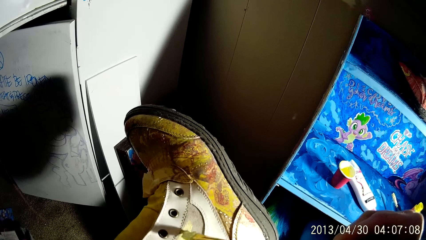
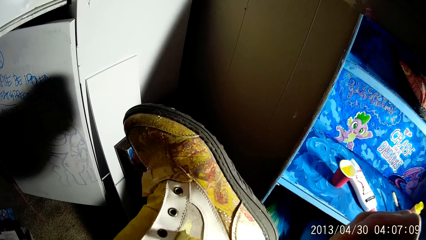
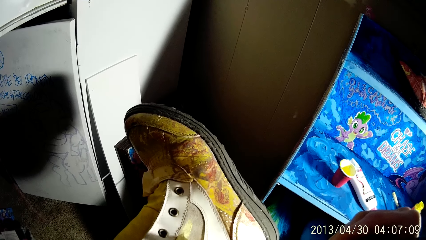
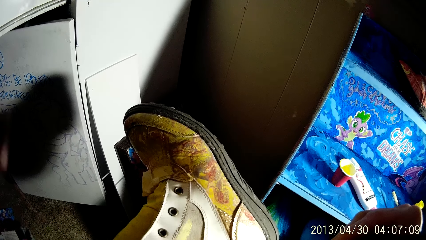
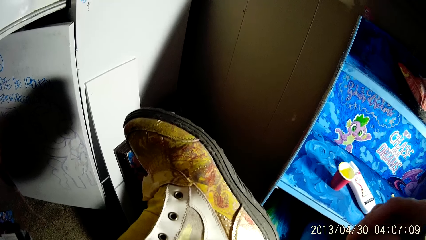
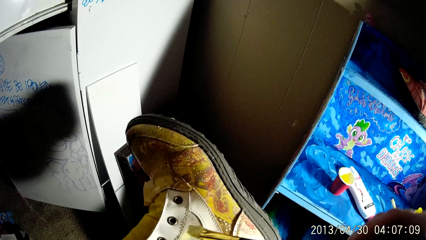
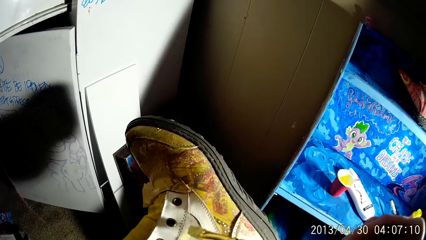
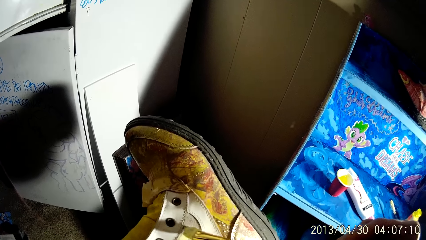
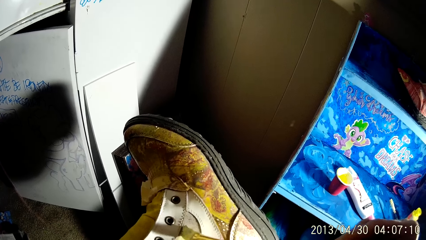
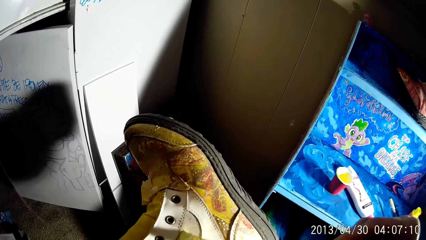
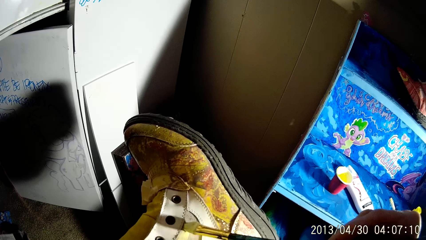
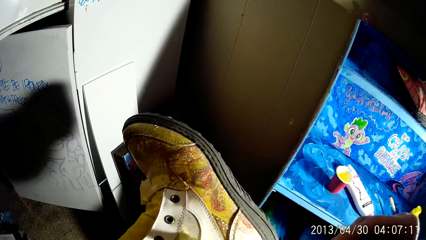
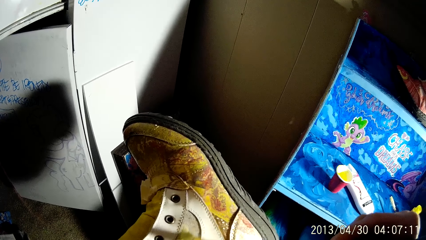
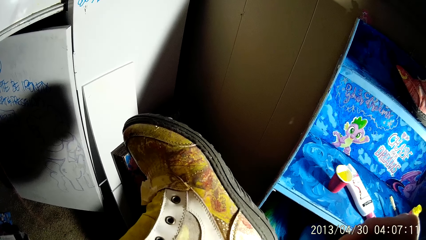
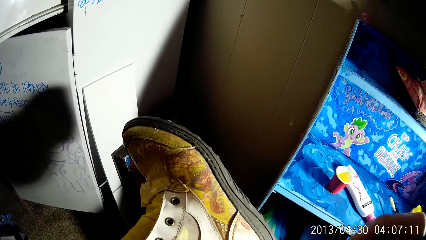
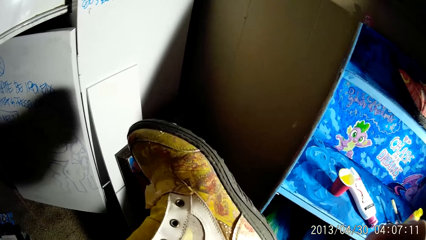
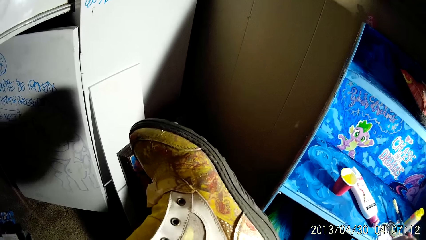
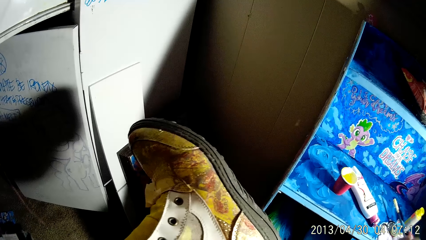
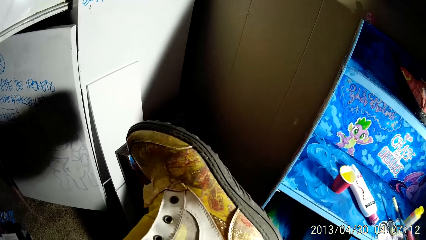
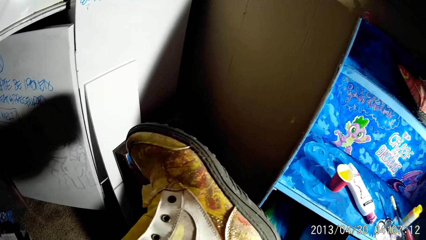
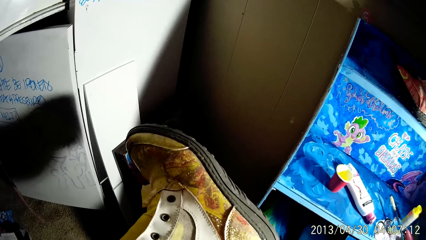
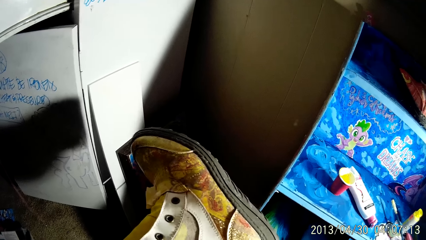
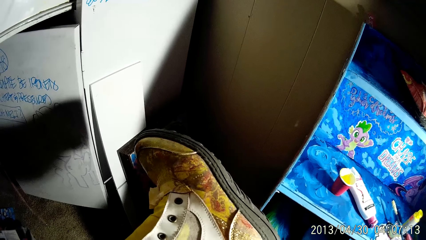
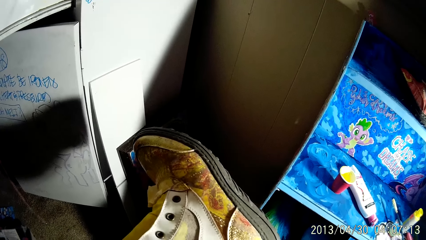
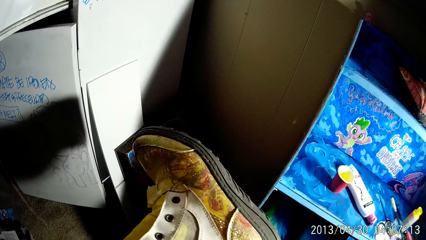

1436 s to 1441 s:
The camera wearer paints a shoe.

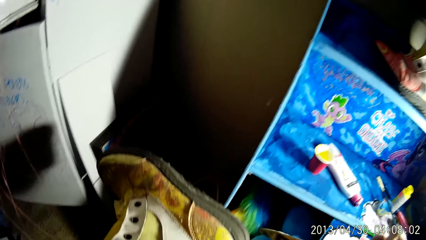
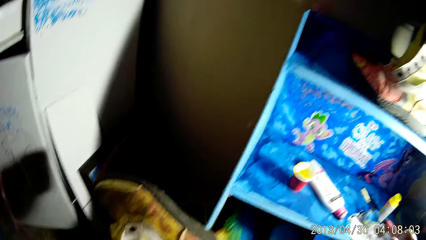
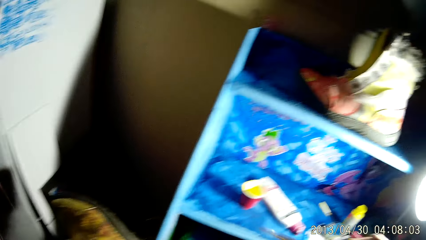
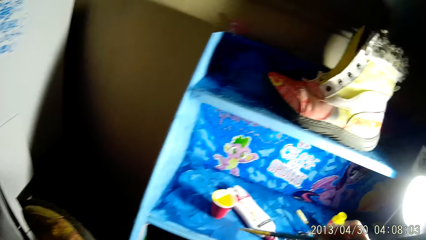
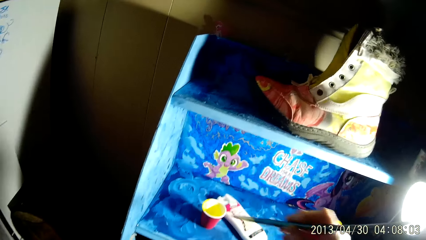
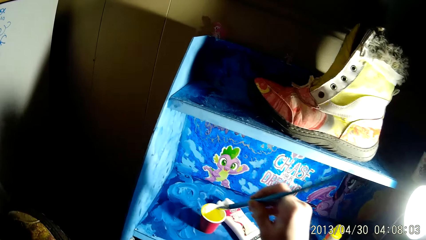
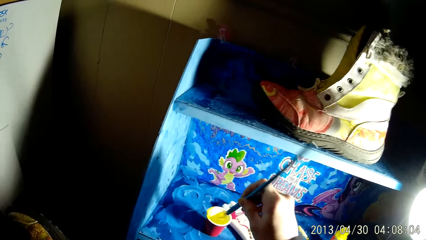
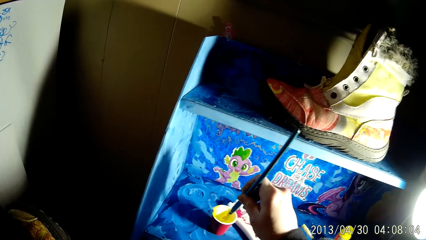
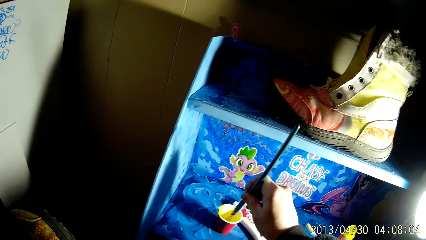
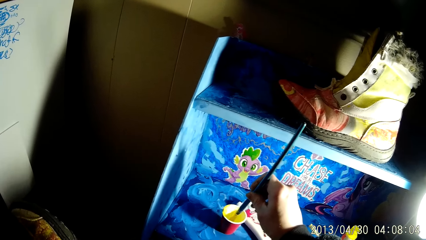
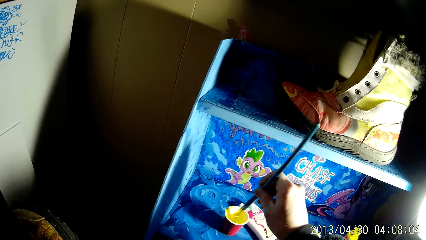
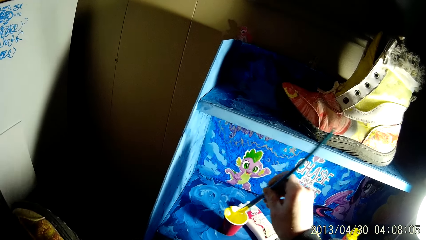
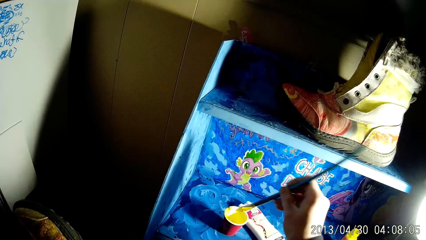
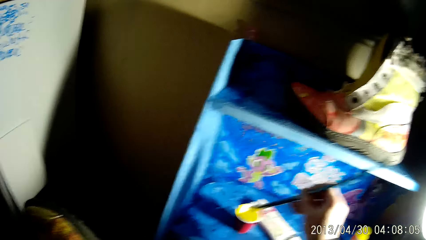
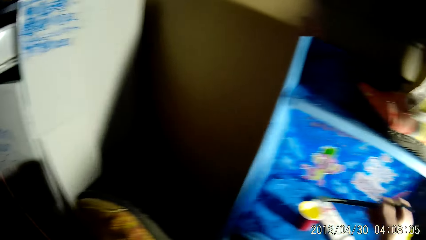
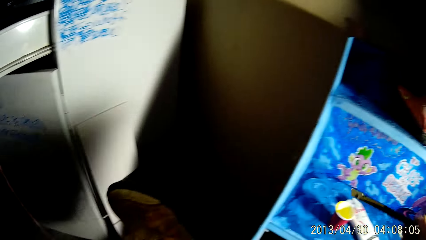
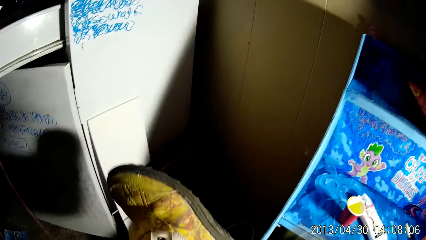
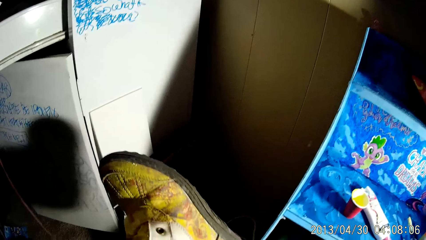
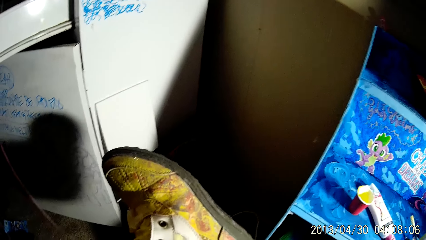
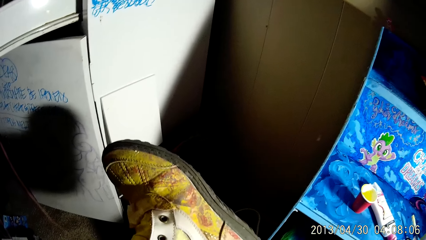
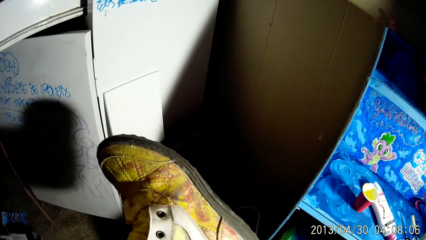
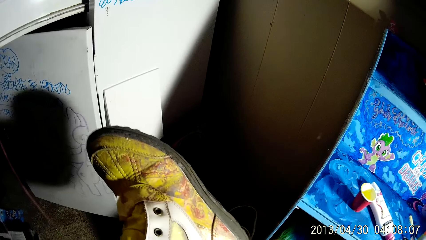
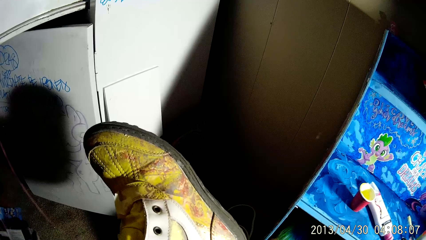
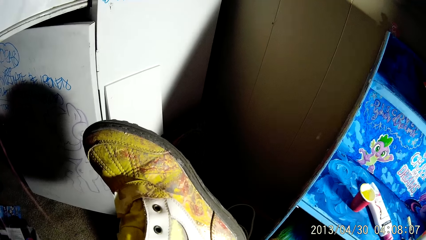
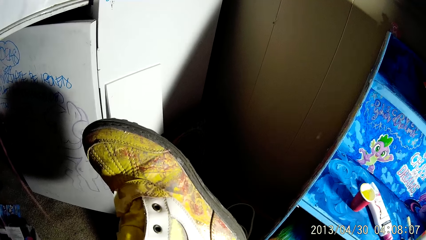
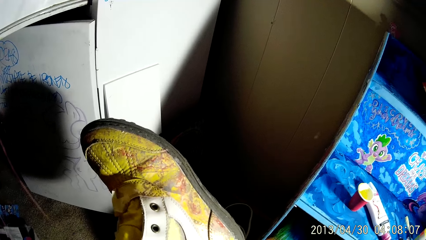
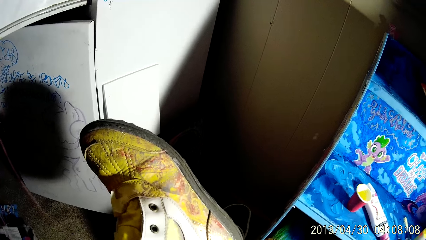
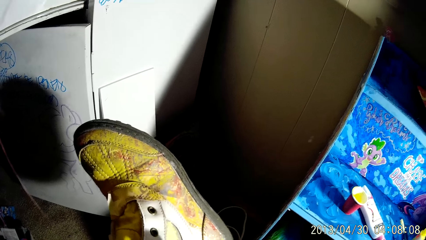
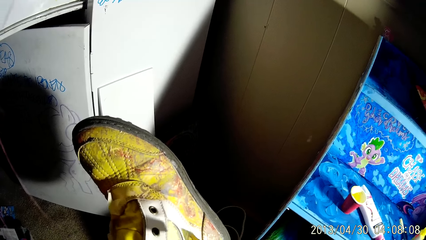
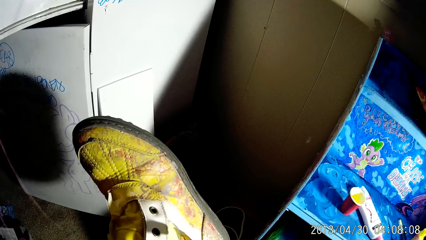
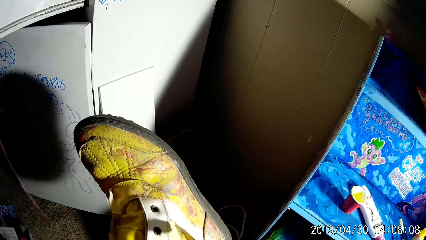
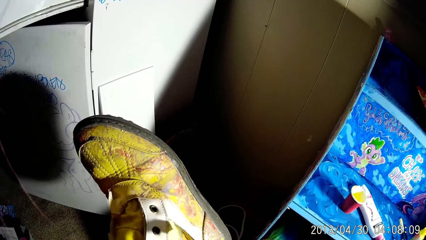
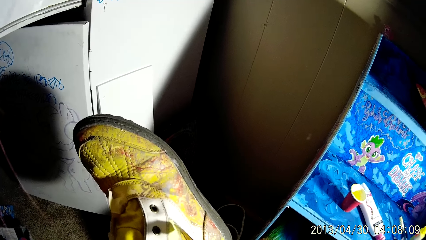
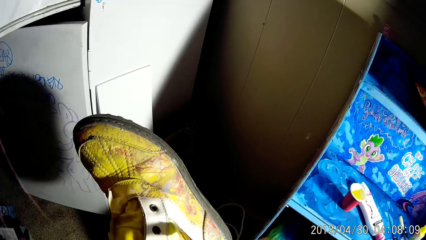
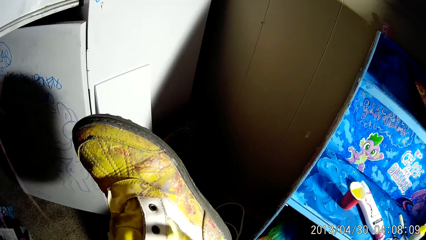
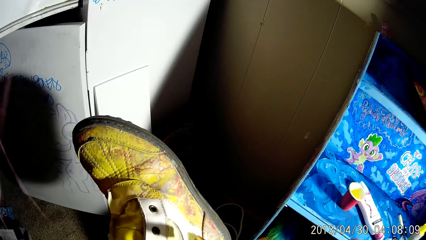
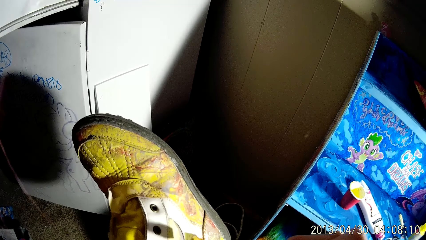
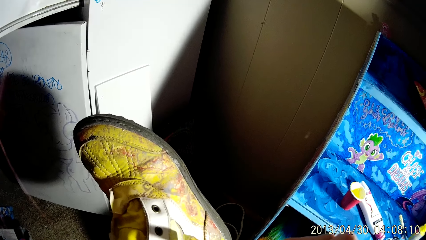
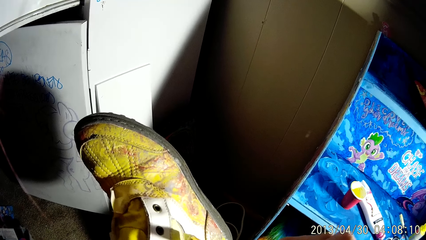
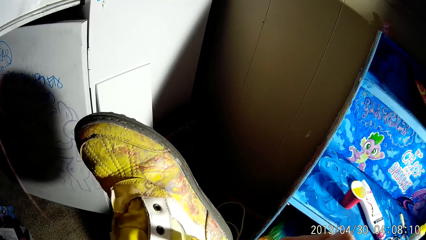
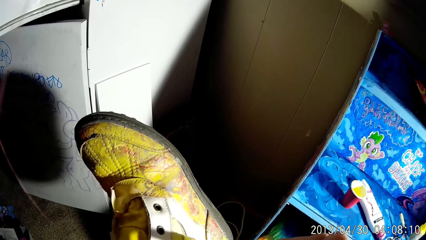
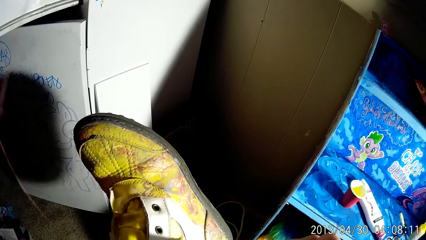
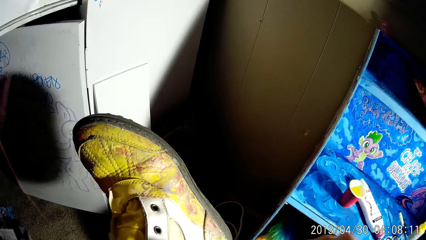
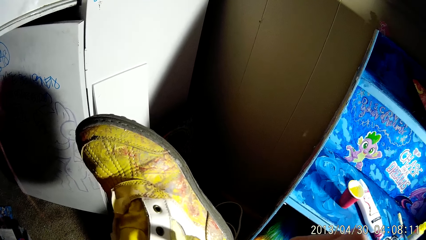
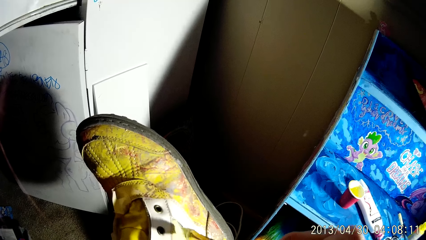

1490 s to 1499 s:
The camera wearer dips the paintbrush inside the cup of paint with his right hand. He paints the boot with the paintbrush in his right hand.

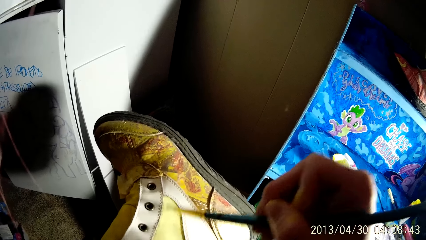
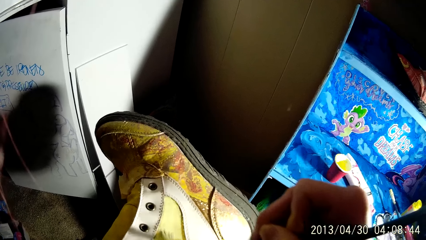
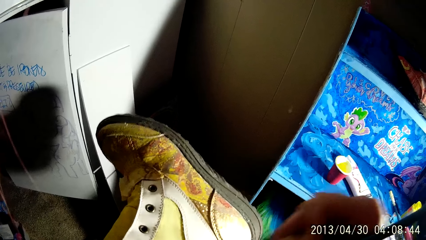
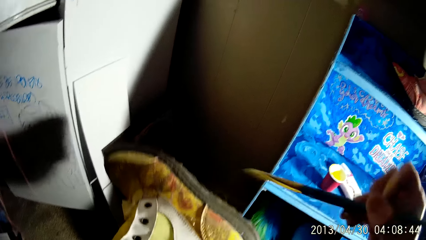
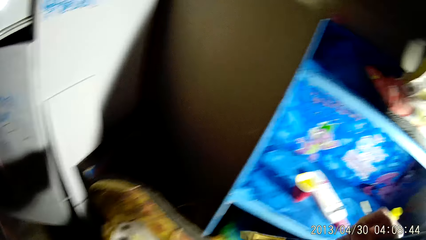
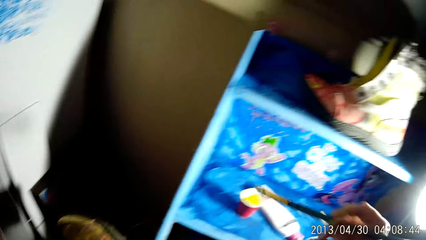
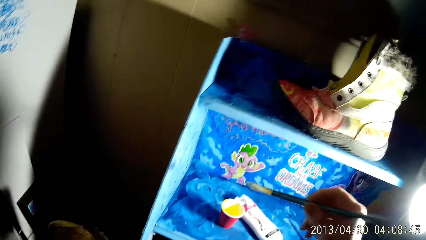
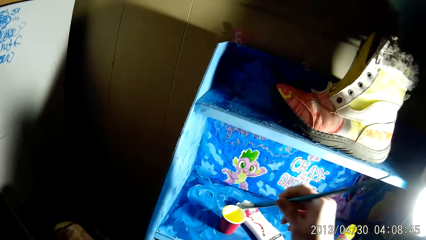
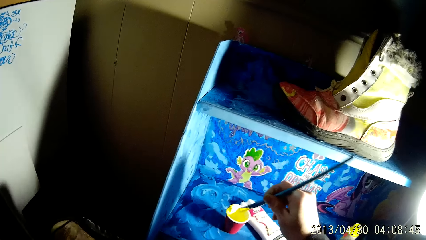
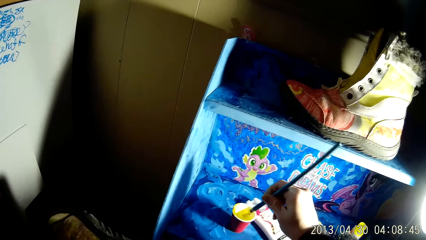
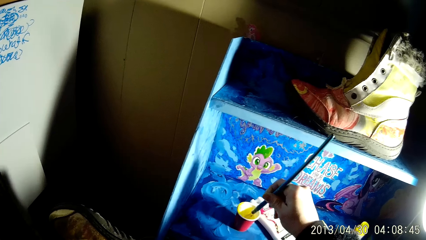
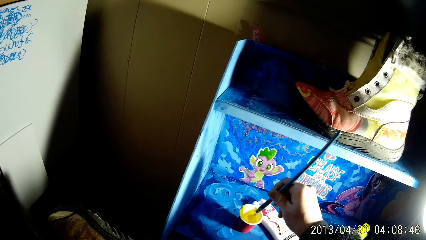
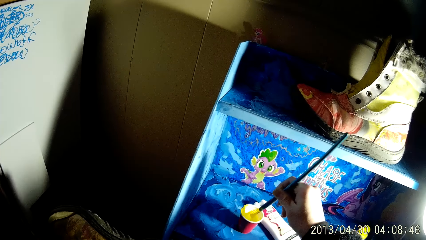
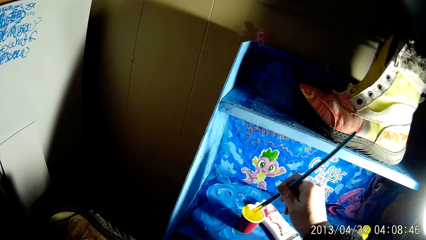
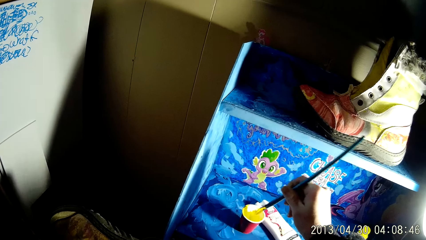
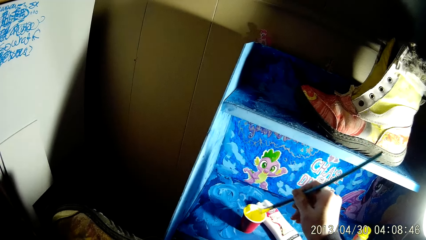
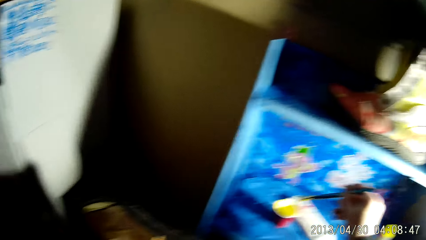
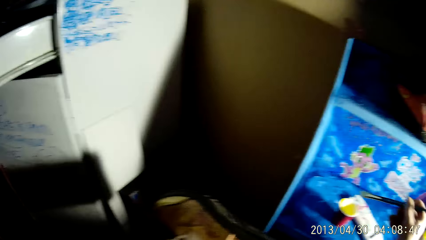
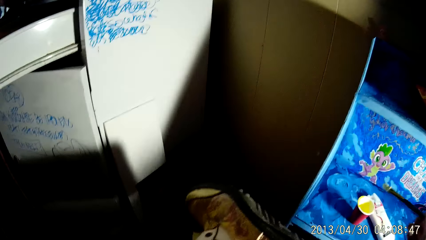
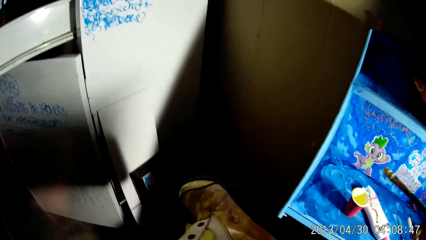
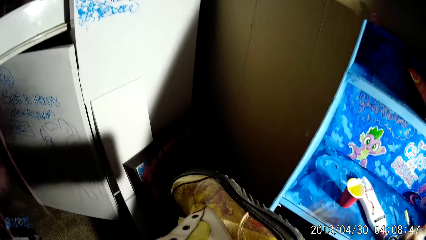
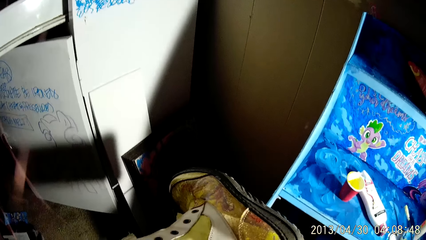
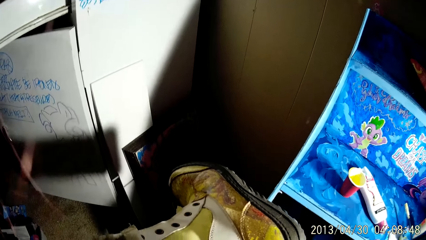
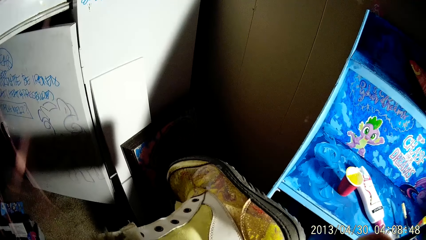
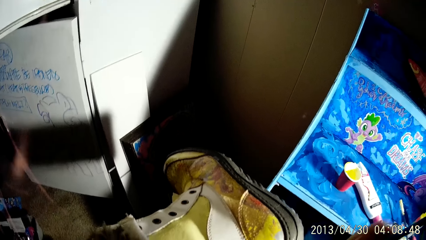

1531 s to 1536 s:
The camera wearer dips the paintbrush inside the cup of paint with his right hand. He paints the boot with the paintbrush in his right hand.
